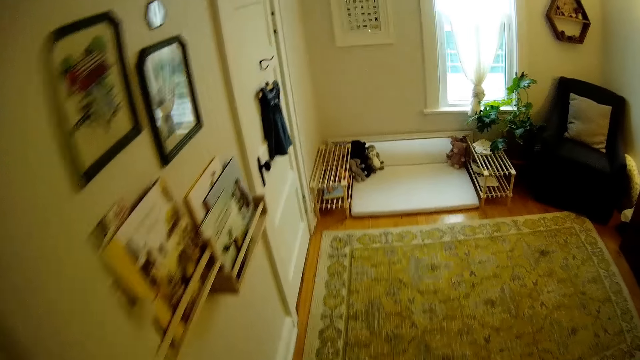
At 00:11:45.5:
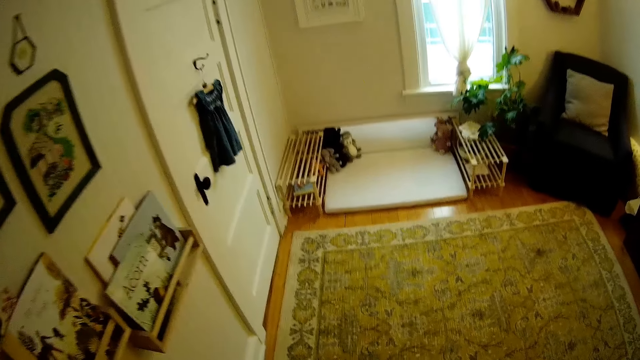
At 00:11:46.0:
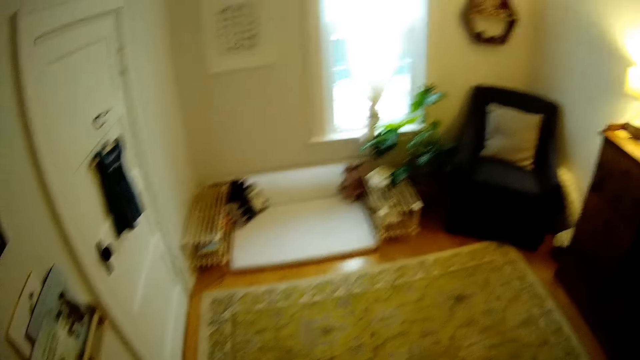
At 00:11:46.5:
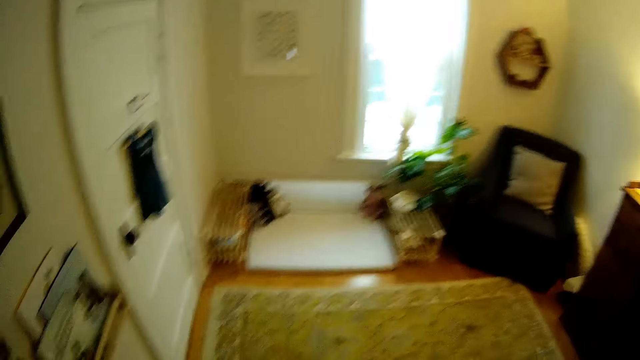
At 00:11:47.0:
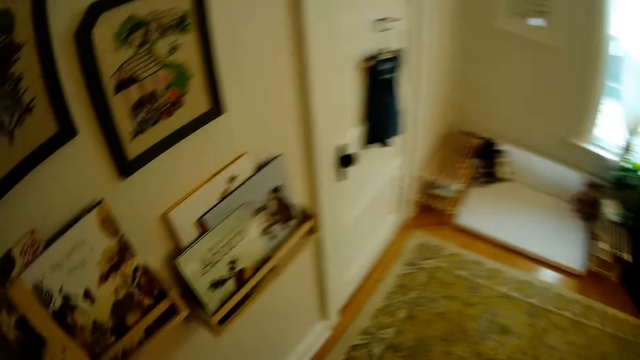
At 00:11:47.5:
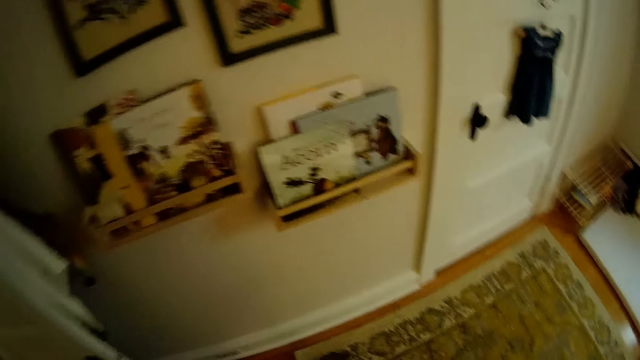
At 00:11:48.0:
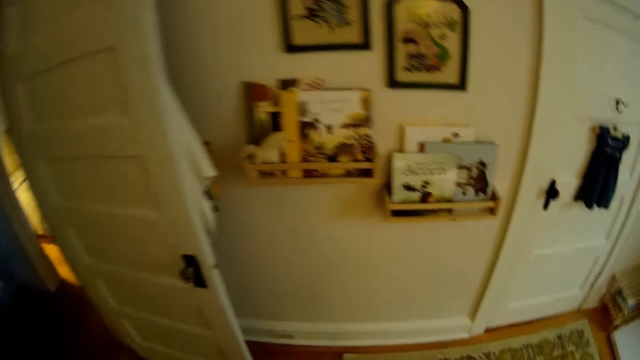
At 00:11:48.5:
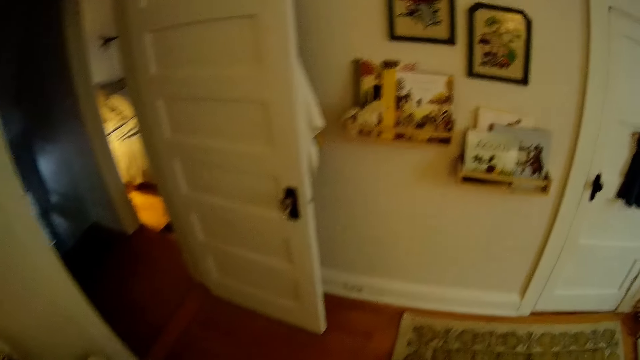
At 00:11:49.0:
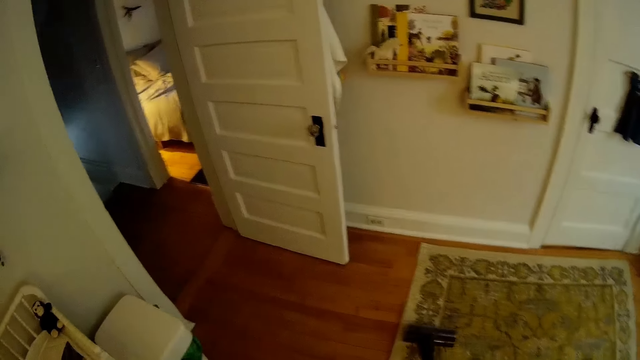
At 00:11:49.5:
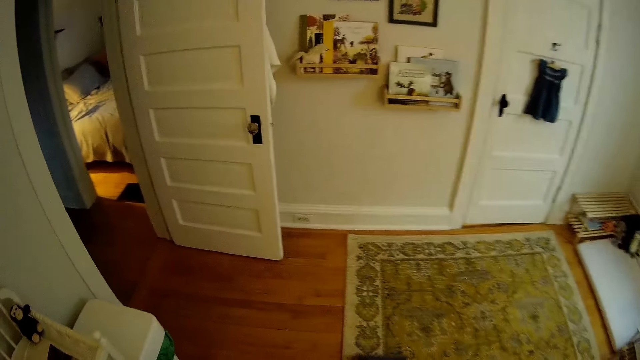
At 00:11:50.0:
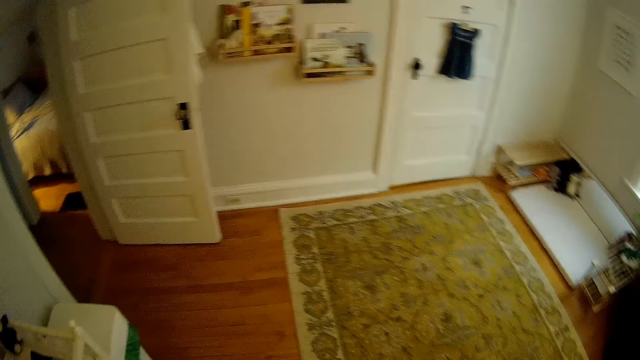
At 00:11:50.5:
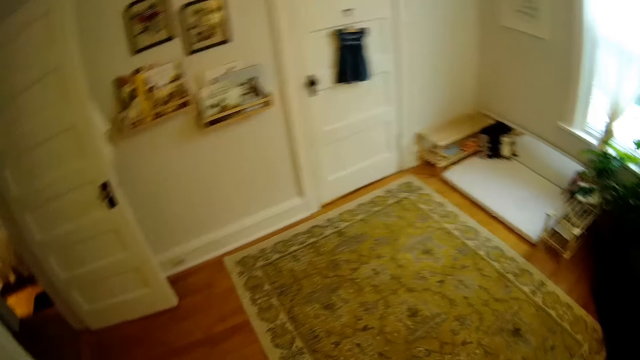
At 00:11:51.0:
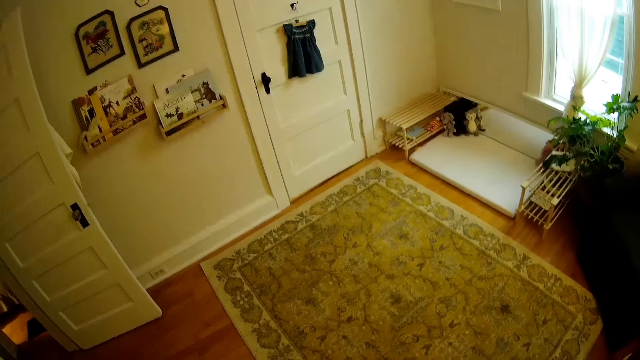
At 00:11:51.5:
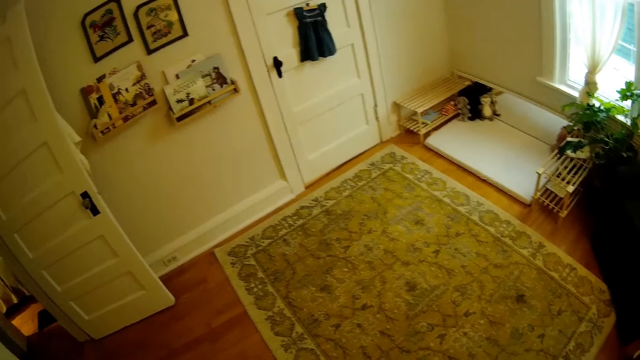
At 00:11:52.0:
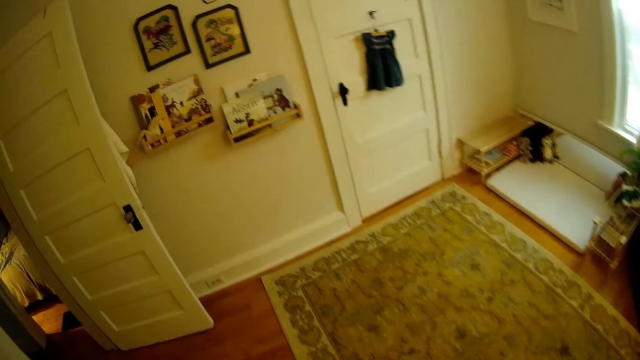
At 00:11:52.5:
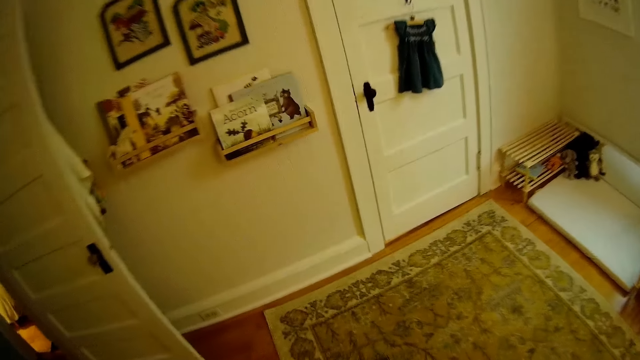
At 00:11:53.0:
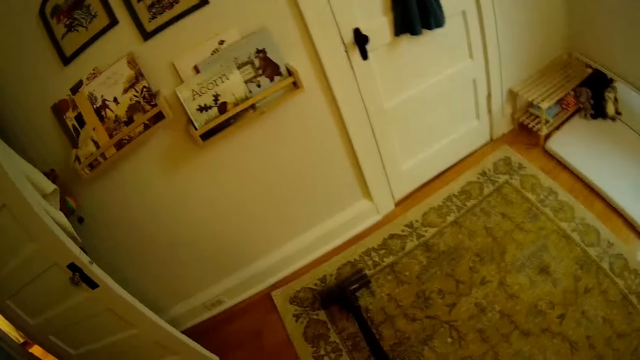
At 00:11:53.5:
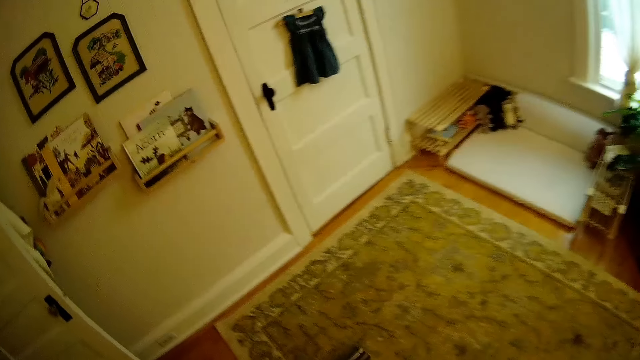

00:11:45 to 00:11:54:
The camera wearer cleans the room floor with a vacuum cleaner.

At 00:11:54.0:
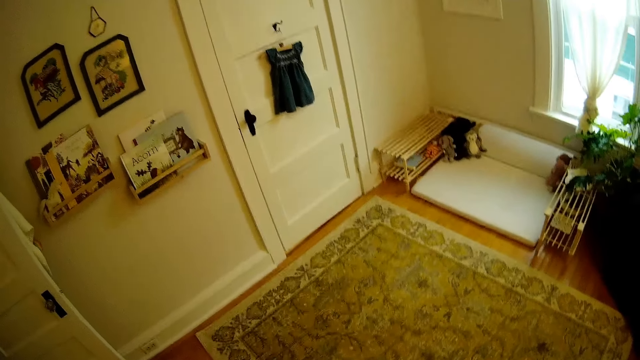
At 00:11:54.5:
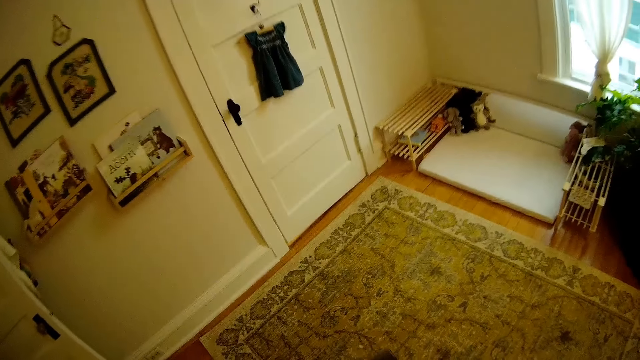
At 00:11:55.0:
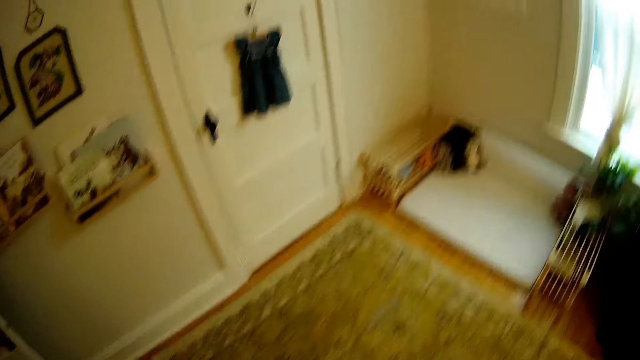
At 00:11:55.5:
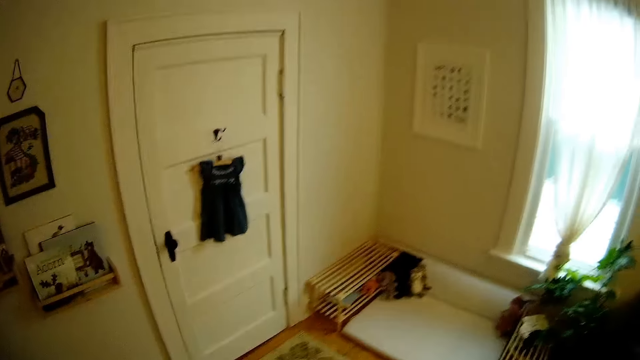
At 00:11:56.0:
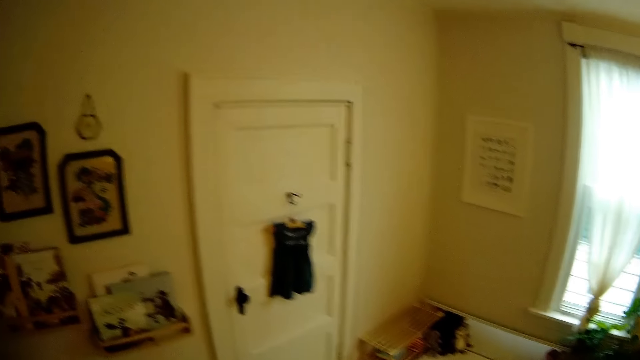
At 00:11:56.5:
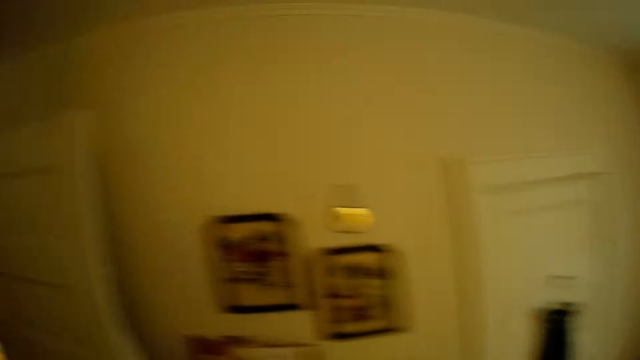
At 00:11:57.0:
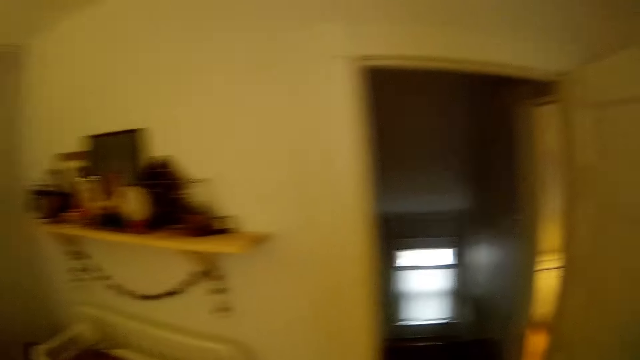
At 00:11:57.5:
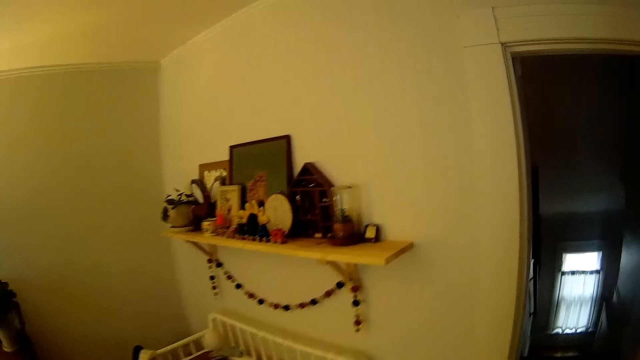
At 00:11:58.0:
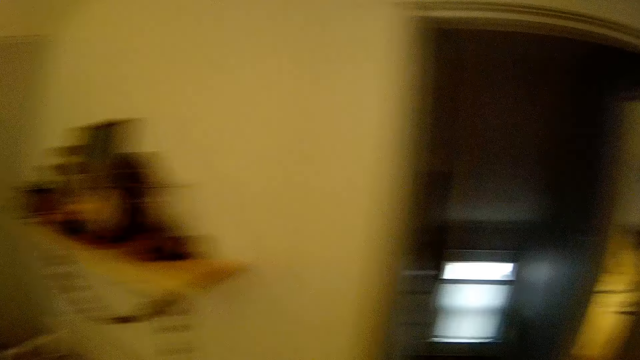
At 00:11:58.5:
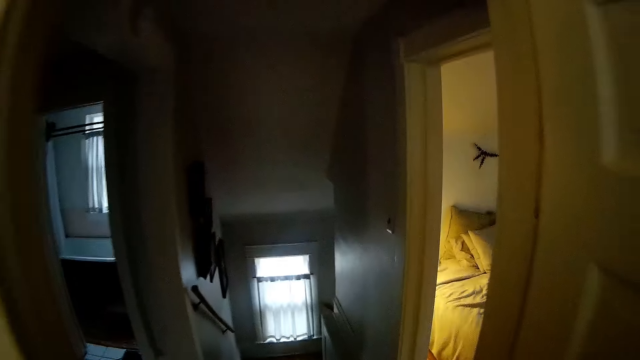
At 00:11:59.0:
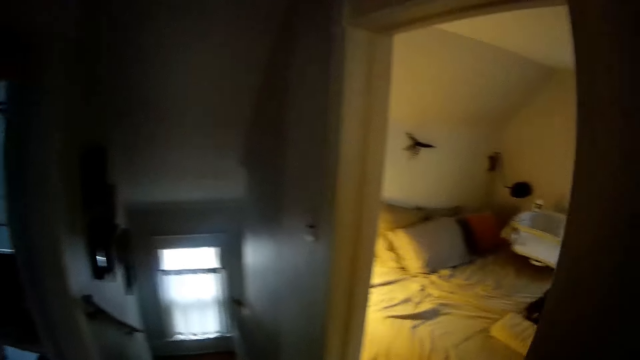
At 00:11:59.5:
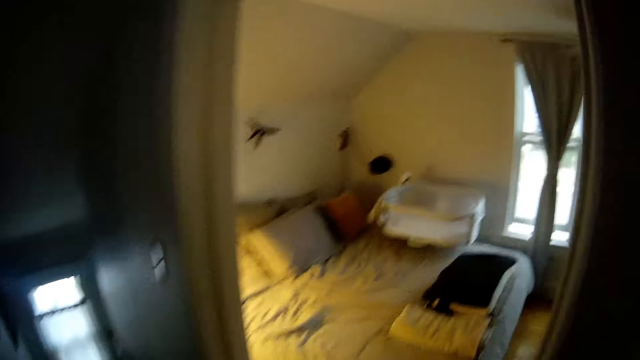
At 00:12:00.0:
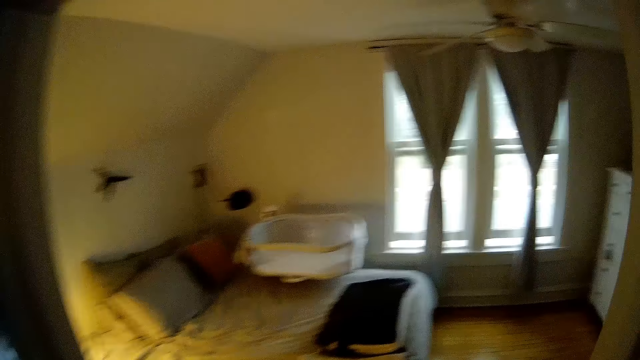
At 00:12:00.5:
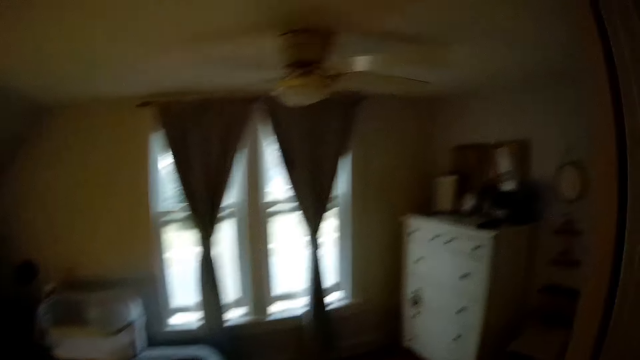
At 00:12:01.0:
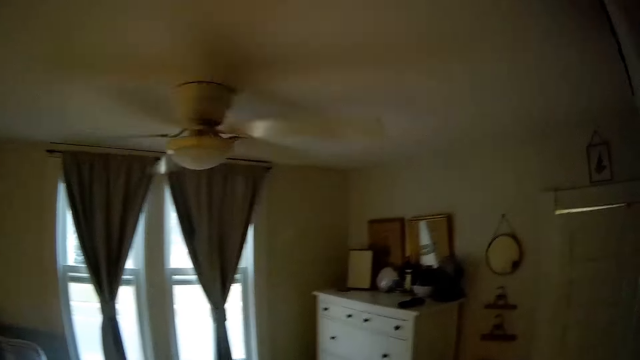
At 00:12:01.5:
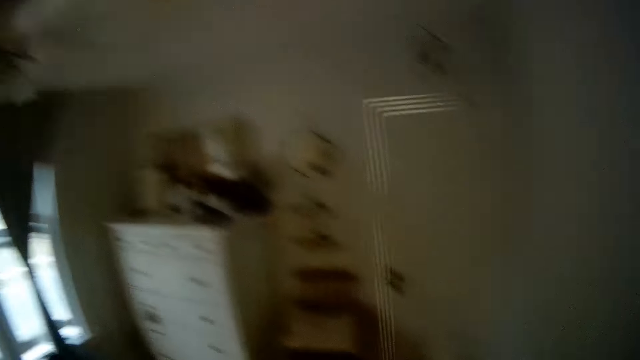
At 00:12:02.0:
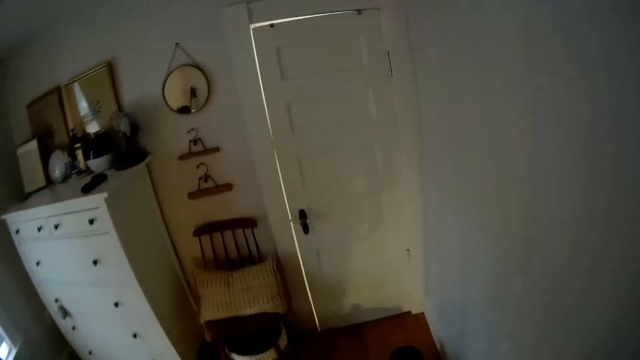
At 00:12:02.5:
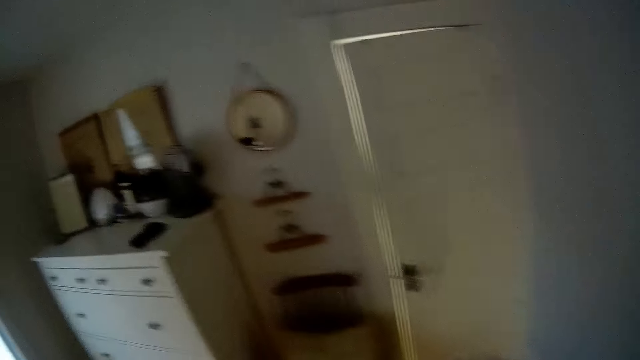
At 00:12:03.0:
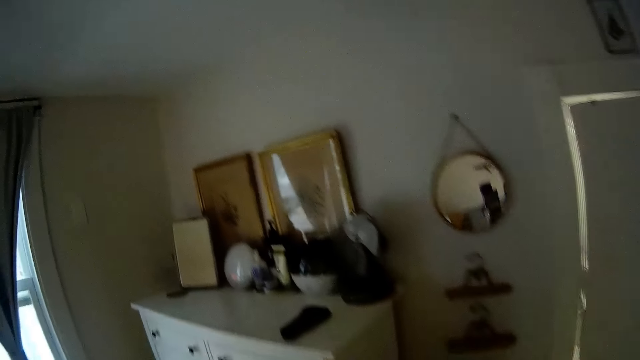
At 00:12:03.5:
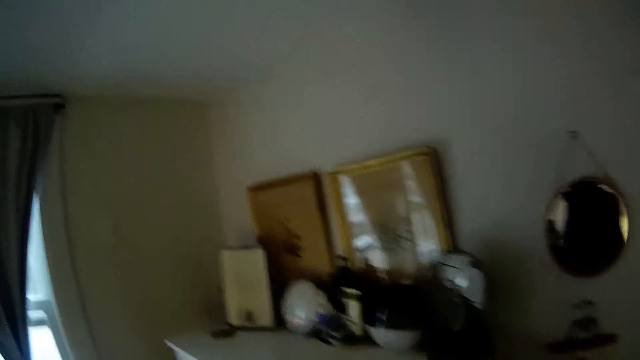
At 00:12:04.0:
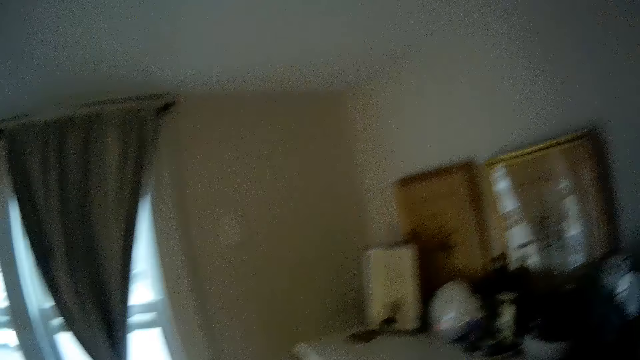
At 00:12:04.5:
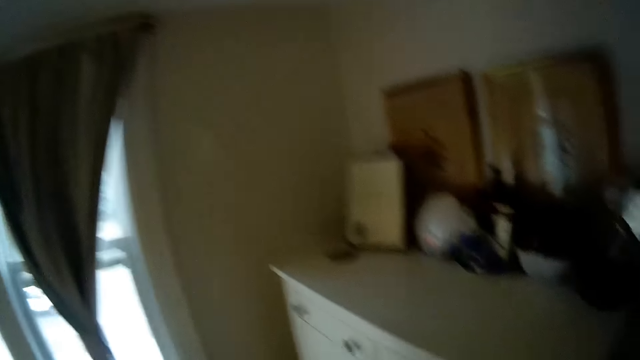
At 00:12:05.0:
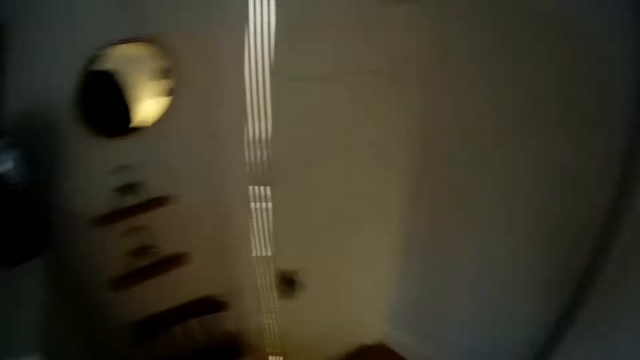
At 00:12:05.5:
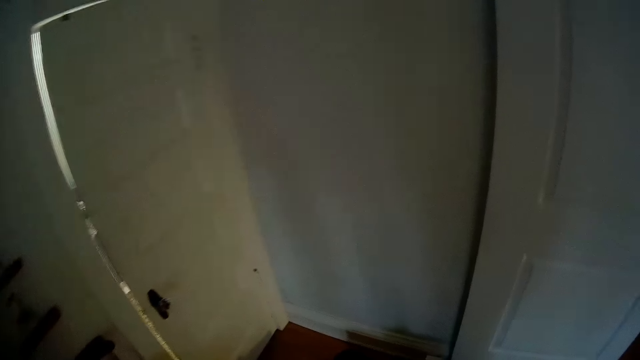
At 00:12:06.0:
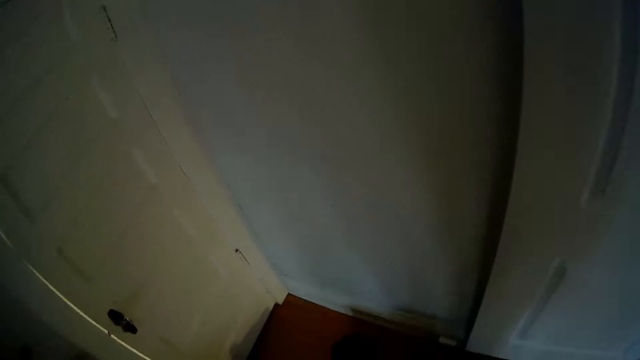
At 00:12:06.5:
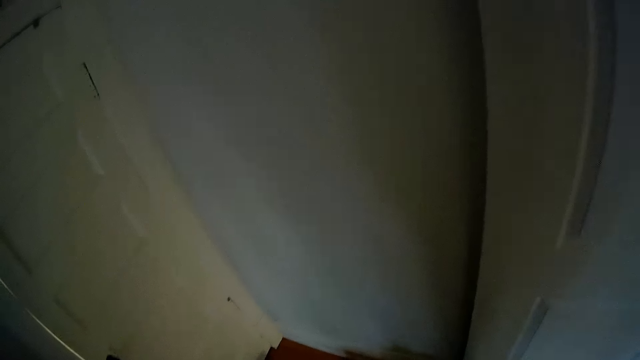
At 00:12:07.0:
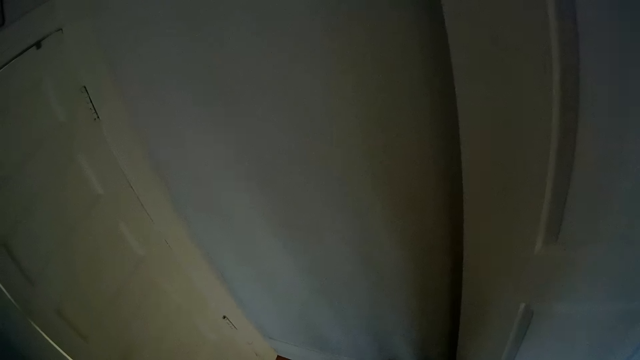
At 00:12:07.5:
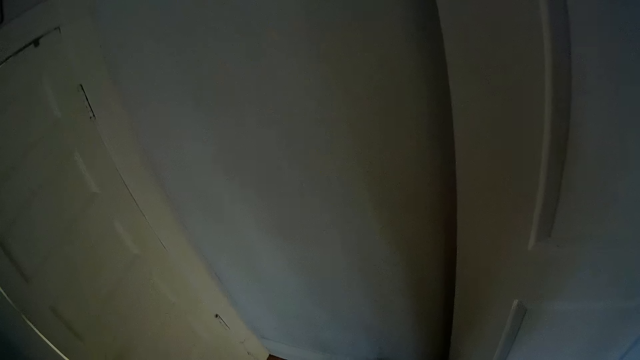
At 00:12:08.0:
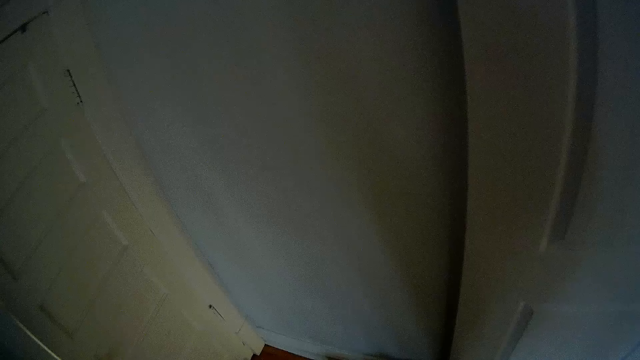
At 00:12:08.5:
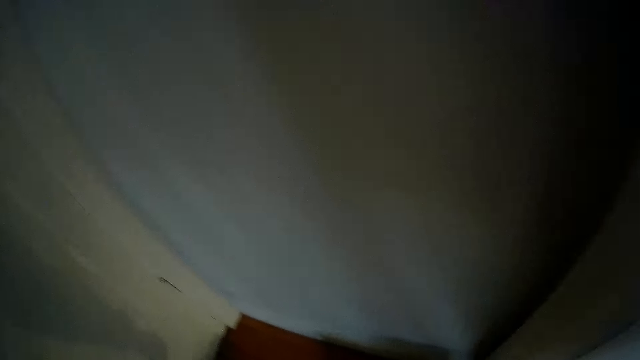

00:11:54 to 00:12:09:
The camera wearer pauses the vacuum cleaner. He looks around. He exits the room. He enters the bedroom. He looks around. He takes a plastic from a shelf with his right hand.
